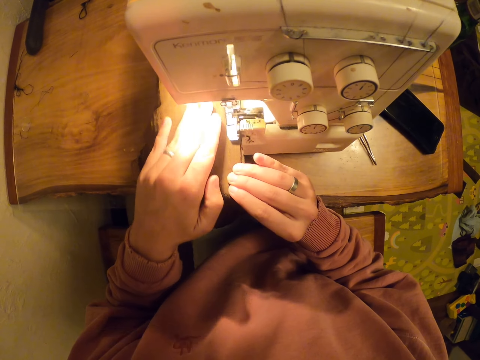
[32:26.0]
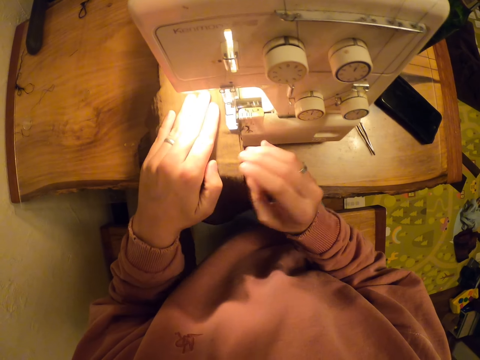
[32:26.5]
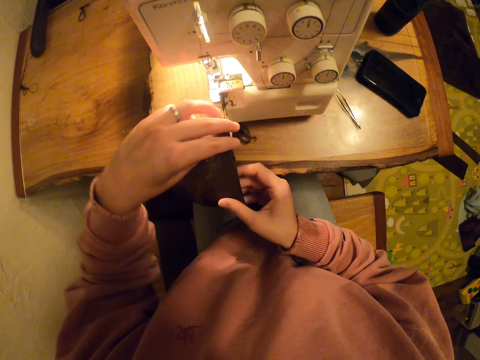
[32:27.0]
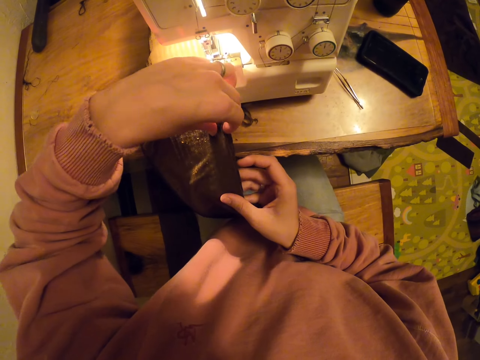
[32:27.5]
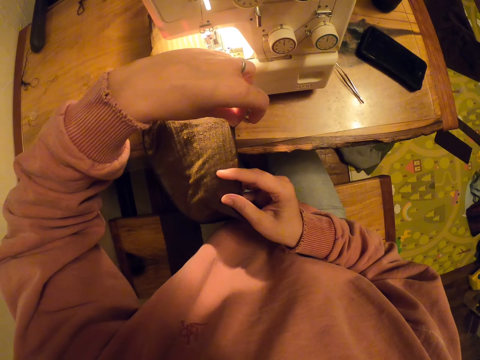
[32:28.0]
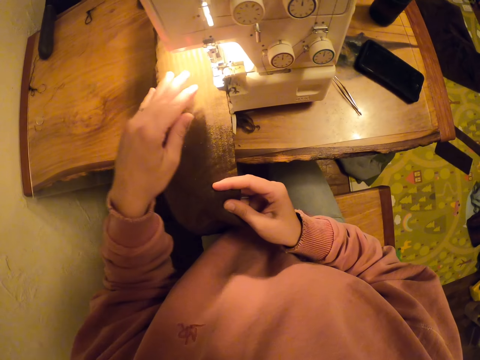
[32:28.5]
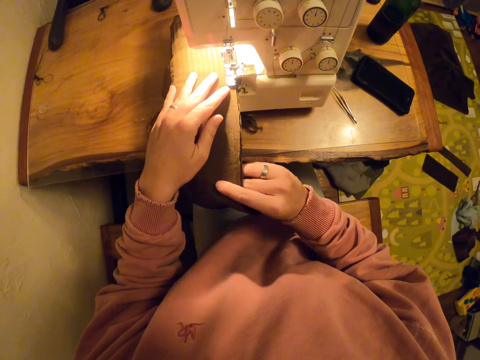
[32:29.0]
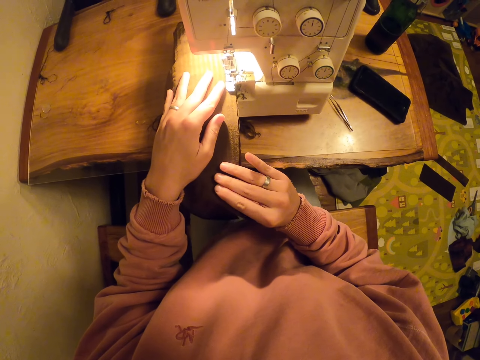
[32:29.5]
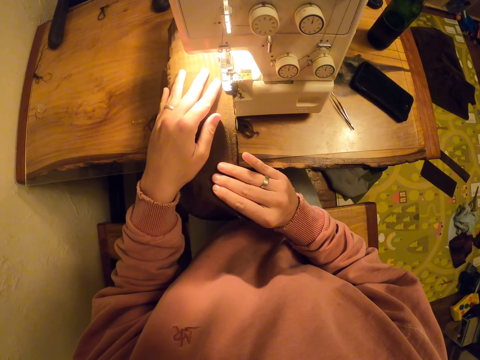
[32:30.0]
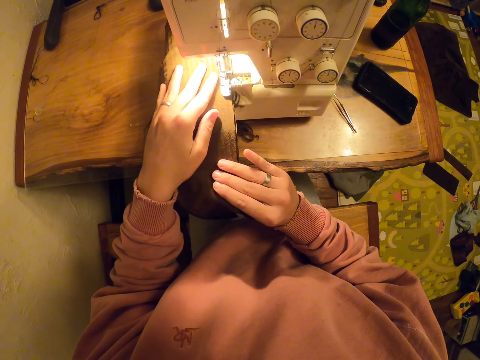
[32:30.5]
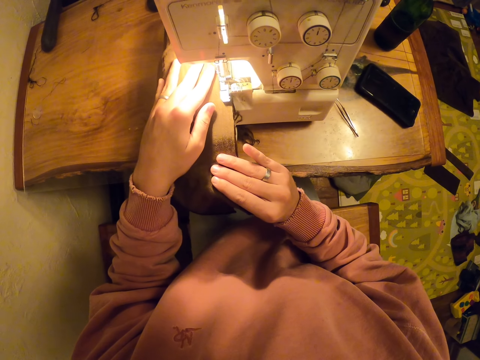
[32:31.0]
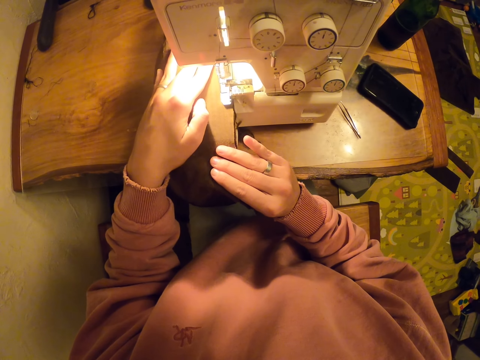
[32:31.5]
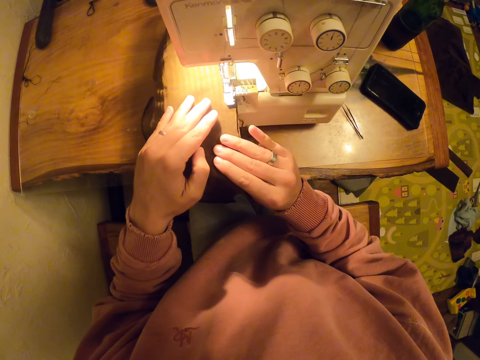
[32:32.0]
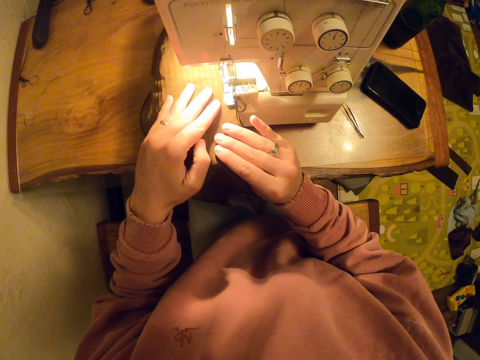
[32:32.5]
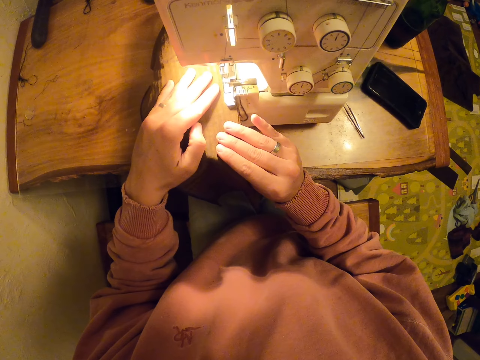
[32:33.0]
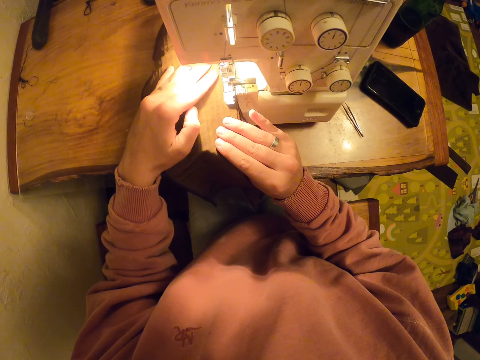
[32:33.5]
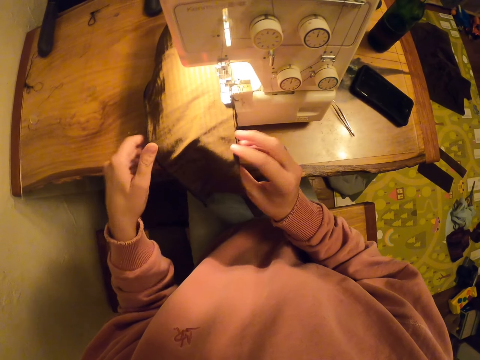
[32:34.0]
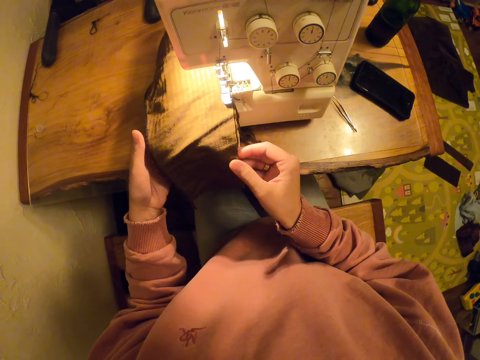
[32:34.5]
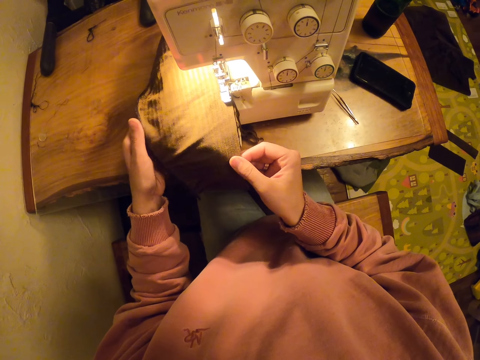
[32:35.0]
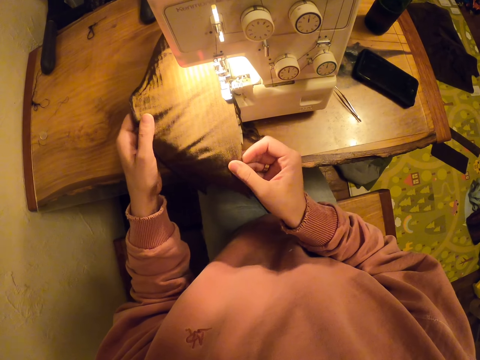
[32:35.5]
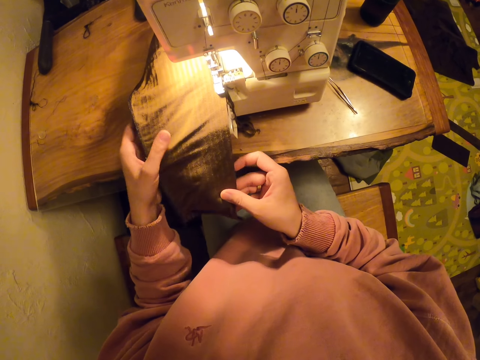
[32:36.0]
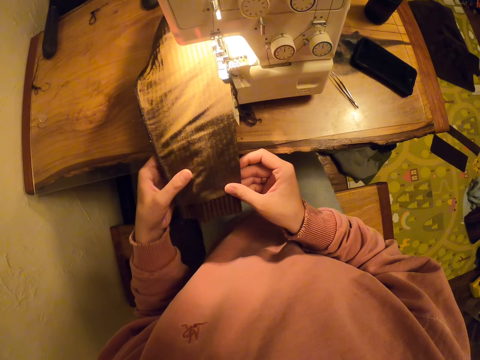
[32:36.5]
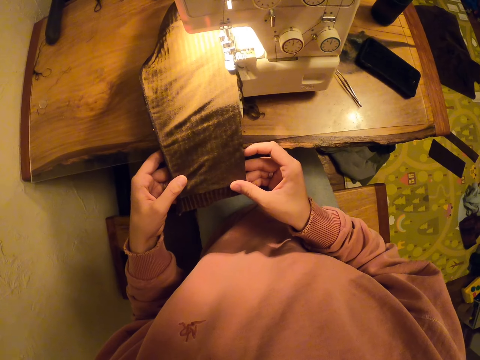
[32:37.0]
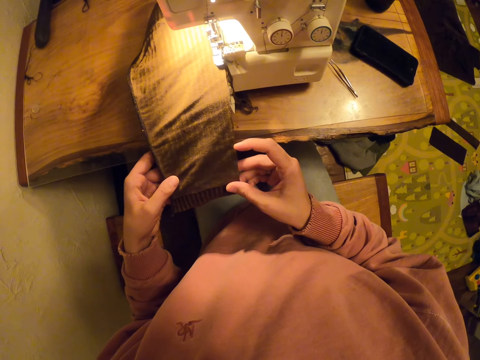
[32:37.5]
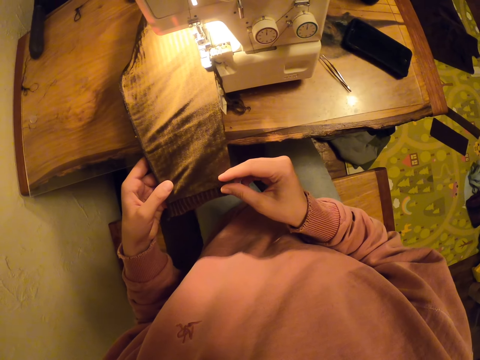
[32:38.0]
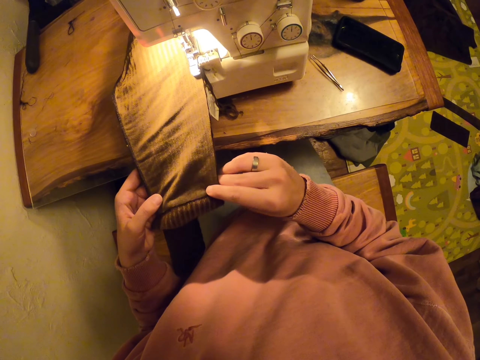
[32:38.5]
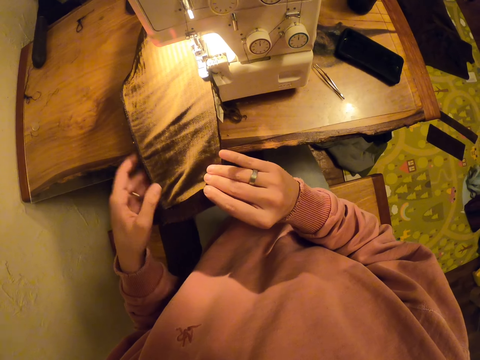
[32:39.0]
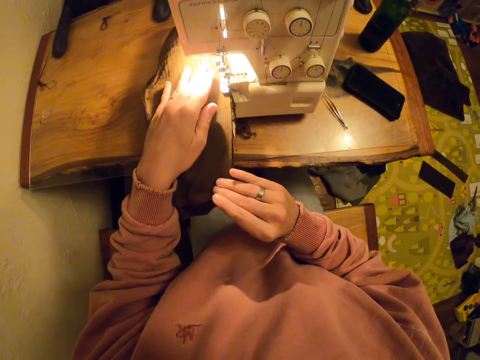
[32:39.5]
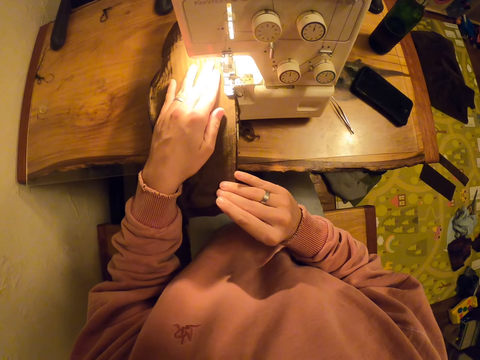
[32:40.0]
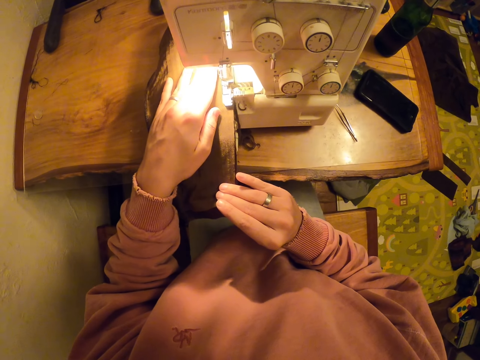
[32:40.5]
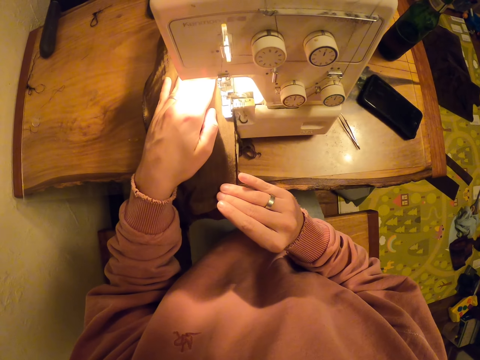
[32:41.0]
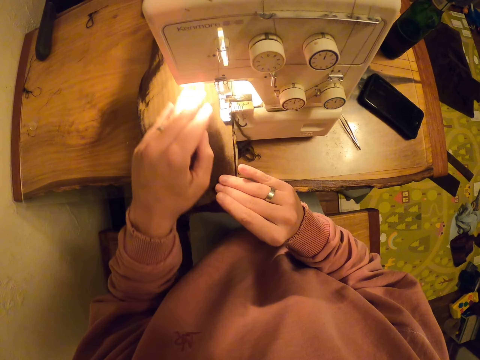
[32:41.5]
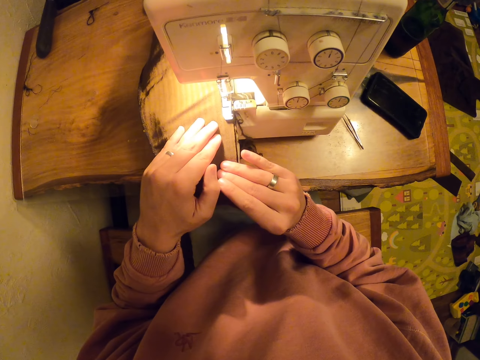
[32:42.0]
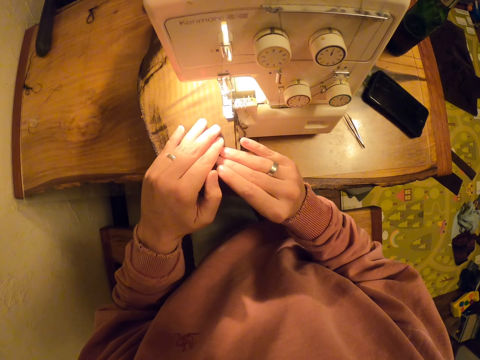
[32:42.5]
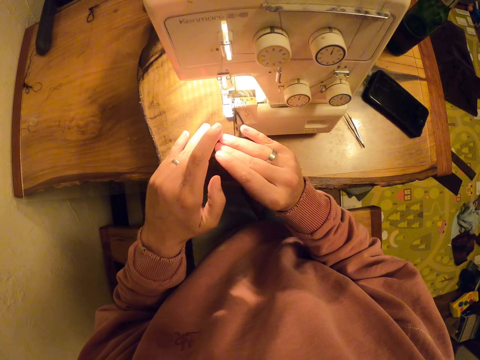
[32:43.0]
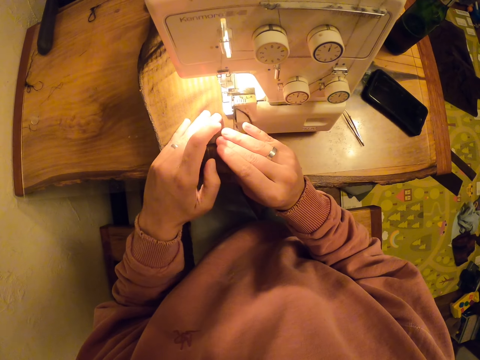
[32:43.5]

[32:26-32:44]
The camera wearer stretches the piece of cloth and aligns the cloth. They sew the piece of cloth. They stretch the piece of cloth and align the cloth. They sew the piece of cloth.

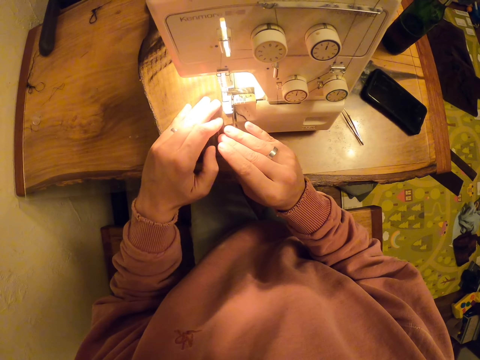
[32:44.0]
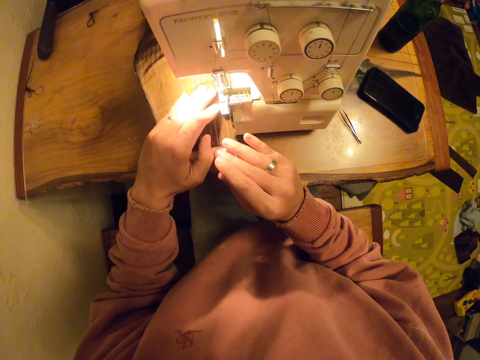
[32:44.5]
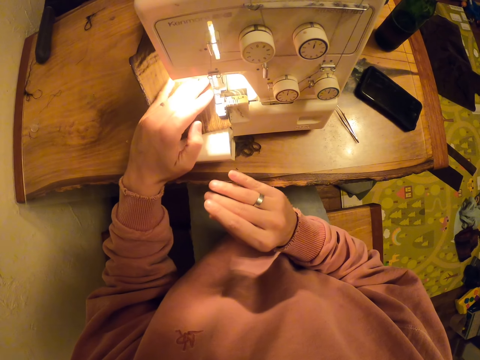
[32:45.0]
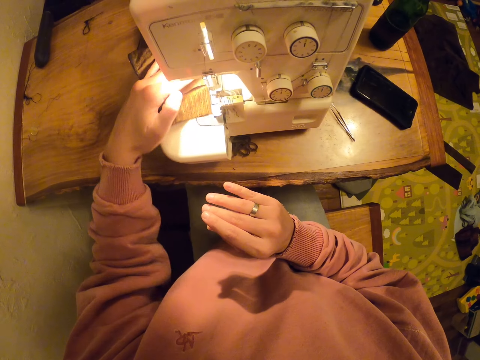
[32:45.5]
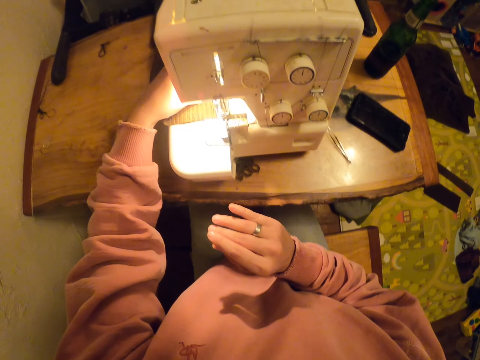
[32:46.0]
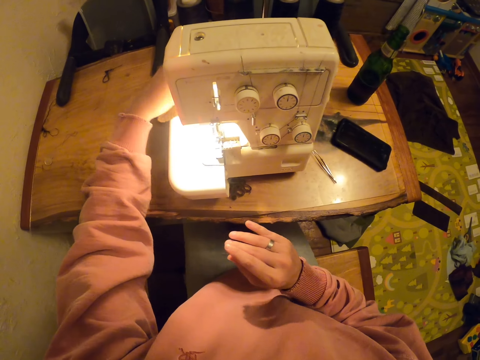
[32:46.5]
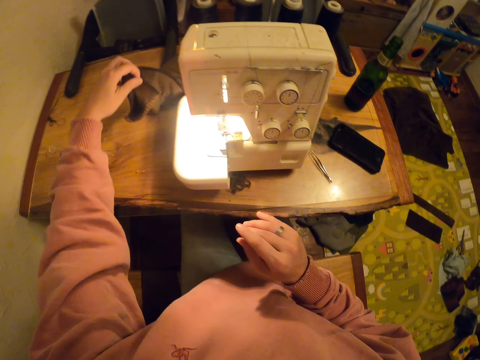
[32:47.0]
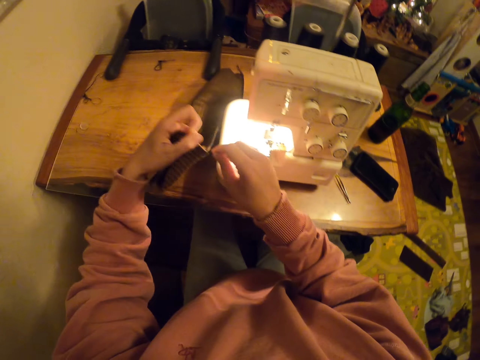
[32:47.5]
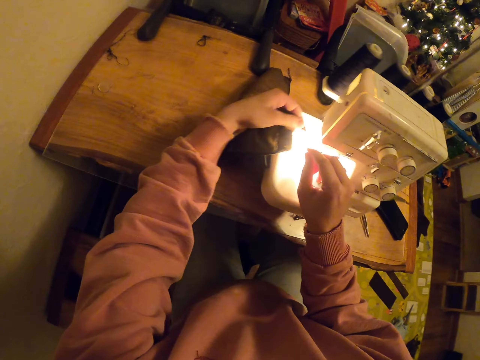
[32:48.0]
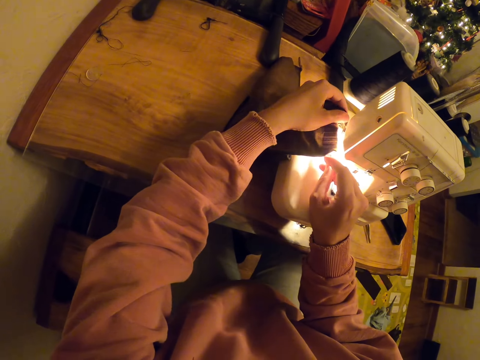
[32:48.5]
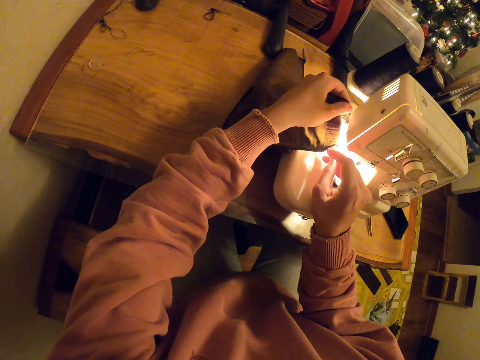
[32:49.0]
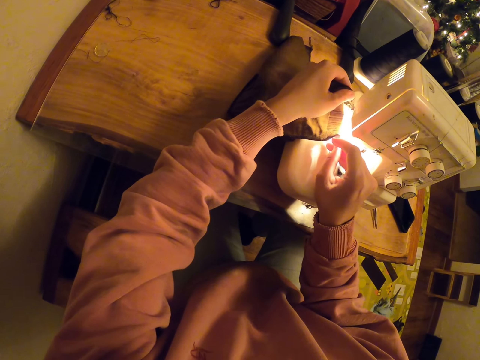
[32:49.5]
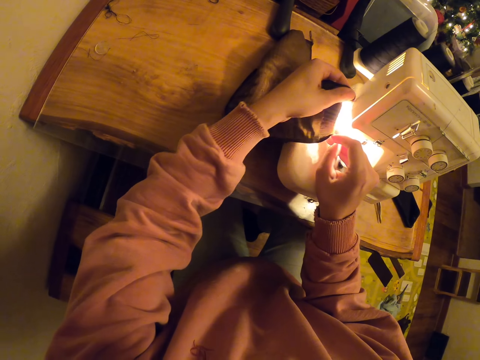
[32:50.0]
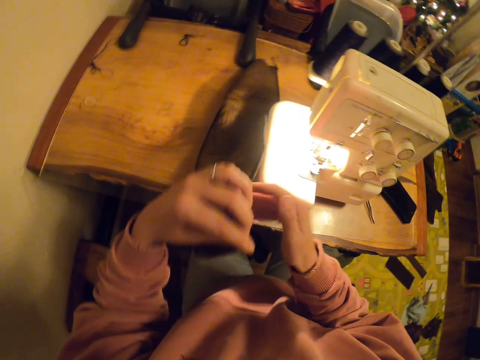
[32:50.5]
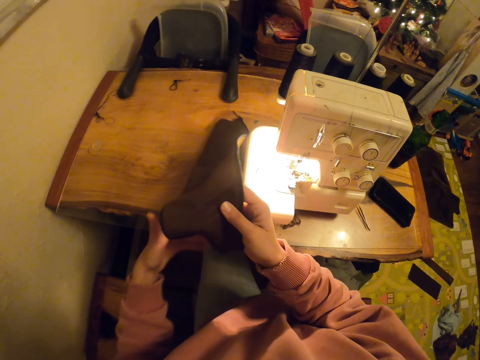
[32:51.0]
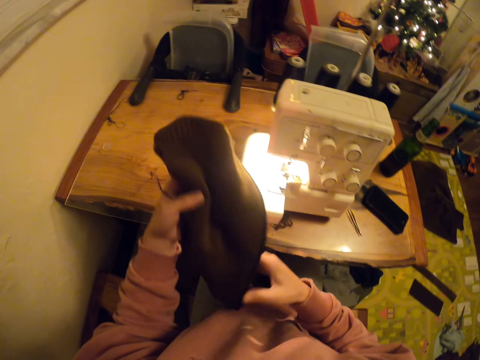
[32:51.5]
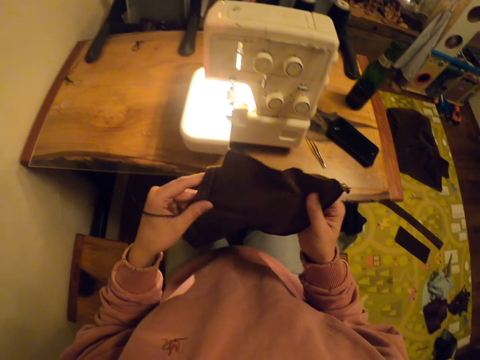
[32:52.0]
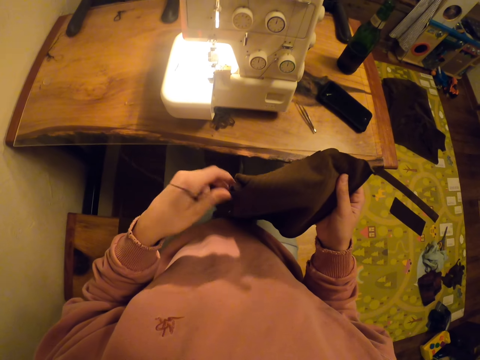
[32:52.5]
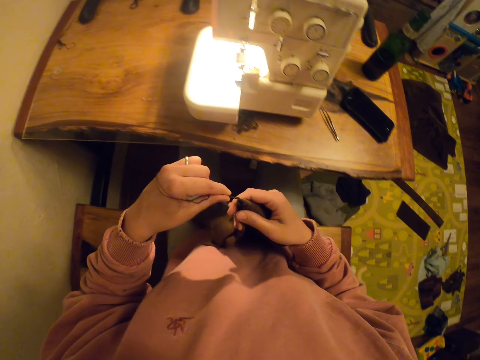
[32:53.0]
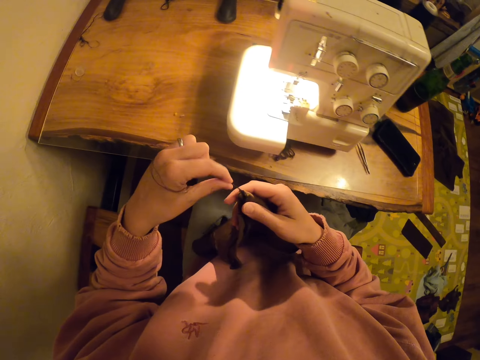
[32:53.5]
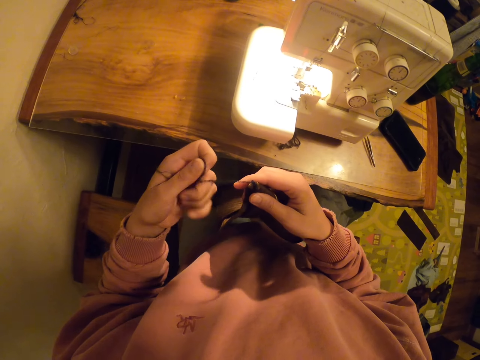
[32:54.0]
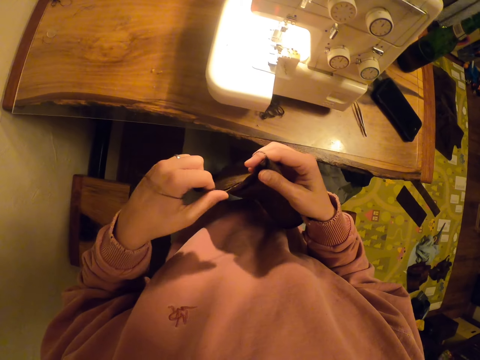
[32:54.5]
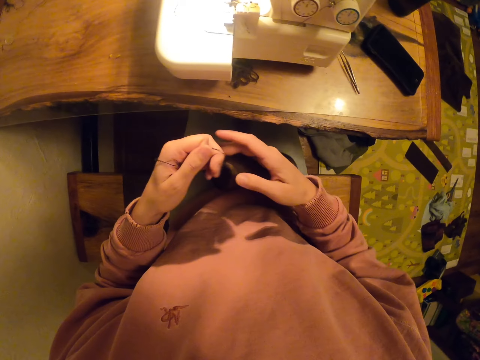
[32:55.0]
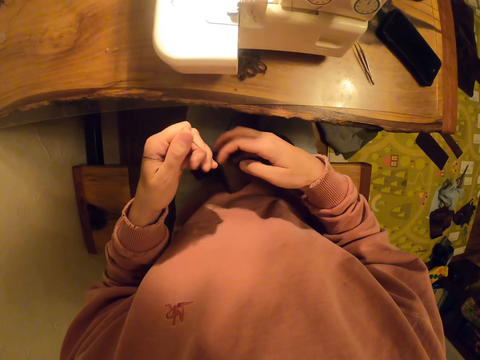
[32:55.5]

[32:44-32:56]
The camera wearer lifts the cloth and removes the cloth from the sewing machine. They pull the thread from the cloth. They align the cloth.
